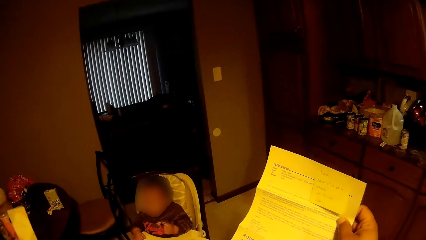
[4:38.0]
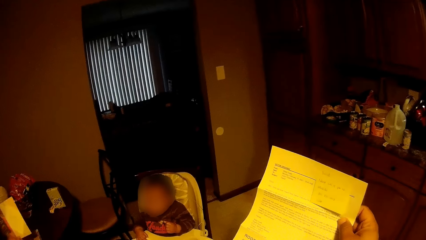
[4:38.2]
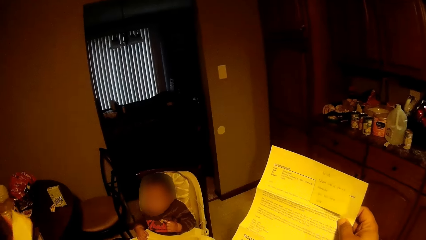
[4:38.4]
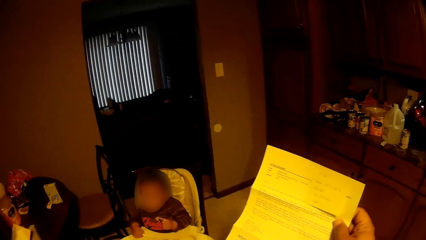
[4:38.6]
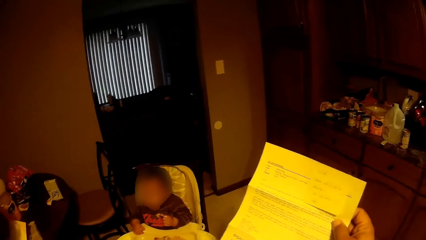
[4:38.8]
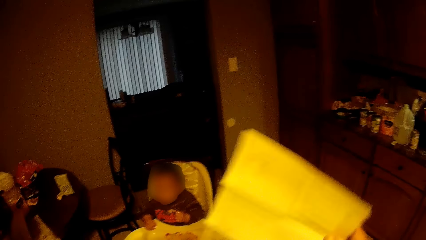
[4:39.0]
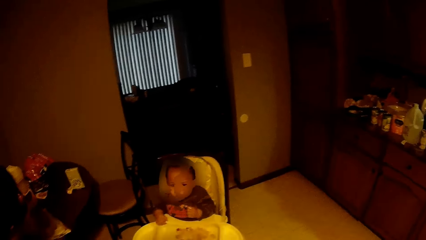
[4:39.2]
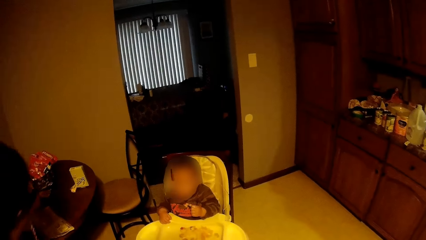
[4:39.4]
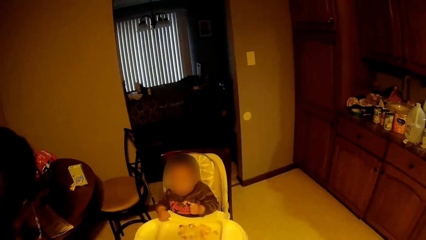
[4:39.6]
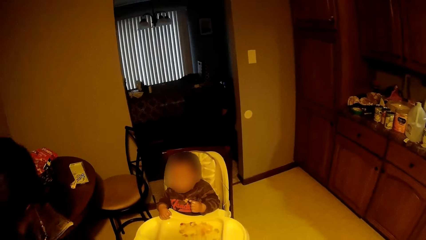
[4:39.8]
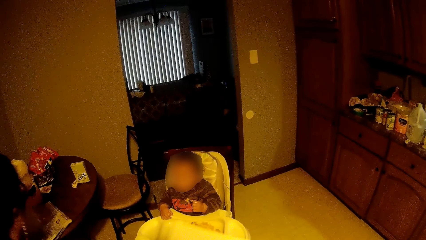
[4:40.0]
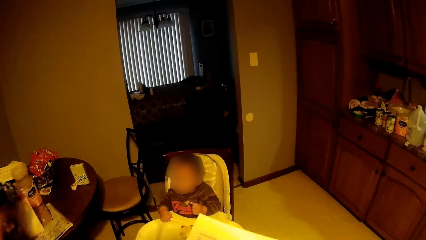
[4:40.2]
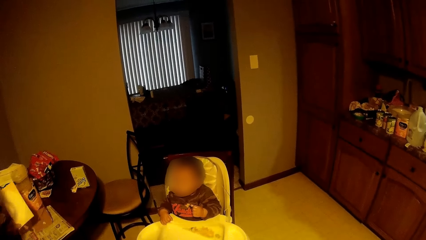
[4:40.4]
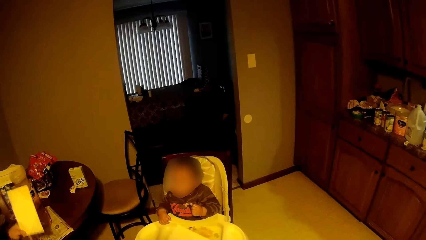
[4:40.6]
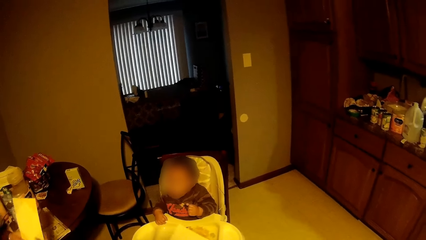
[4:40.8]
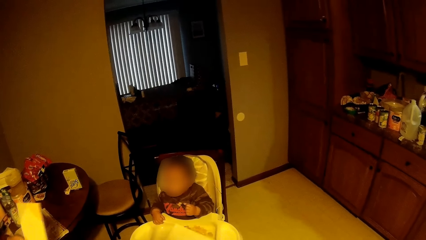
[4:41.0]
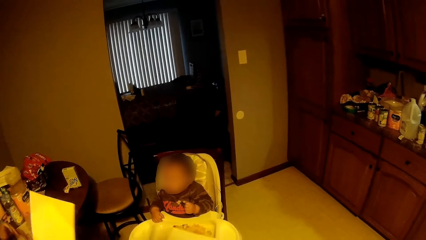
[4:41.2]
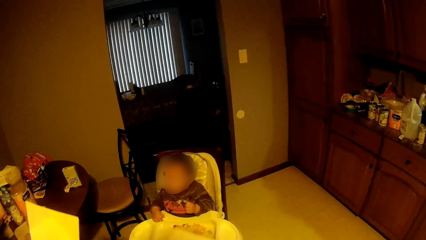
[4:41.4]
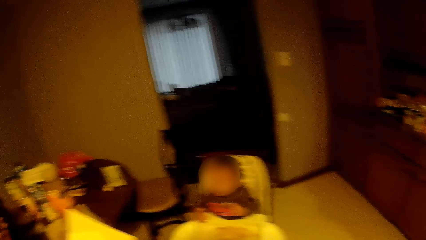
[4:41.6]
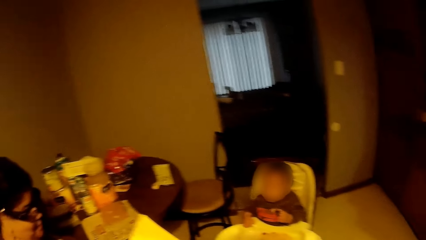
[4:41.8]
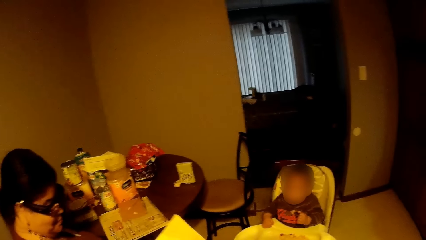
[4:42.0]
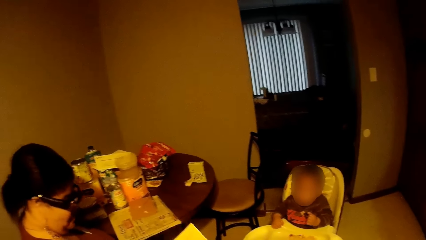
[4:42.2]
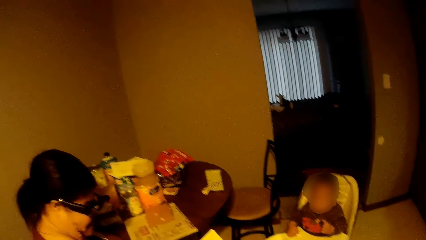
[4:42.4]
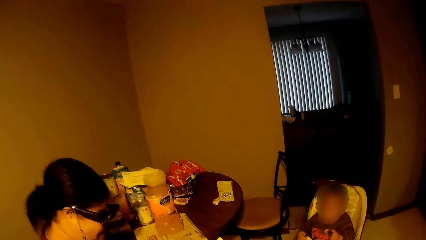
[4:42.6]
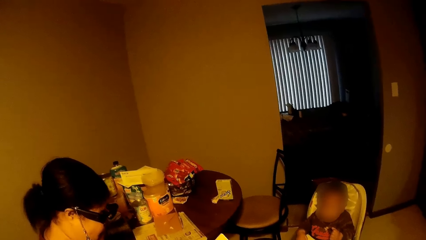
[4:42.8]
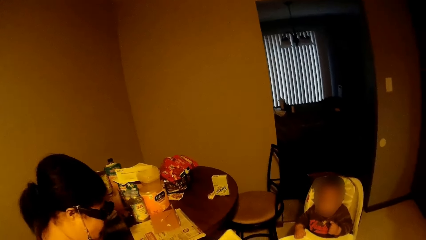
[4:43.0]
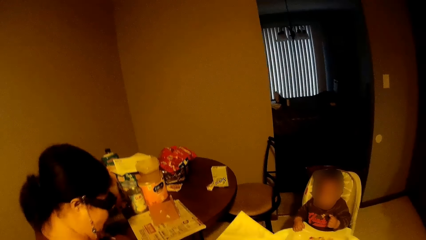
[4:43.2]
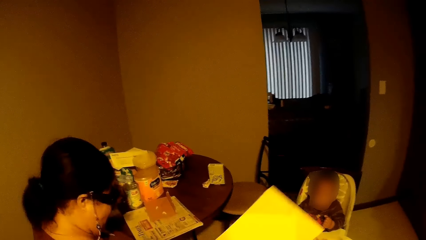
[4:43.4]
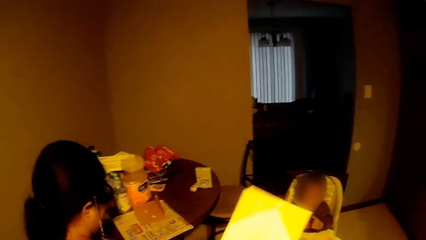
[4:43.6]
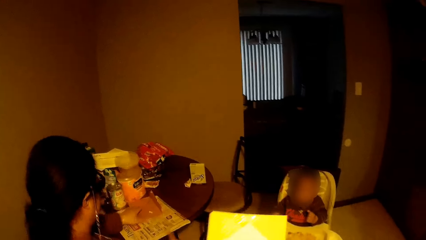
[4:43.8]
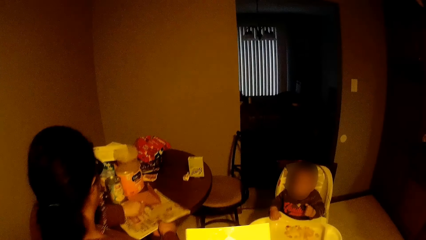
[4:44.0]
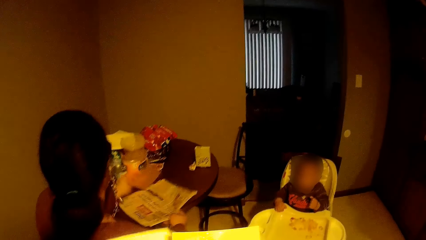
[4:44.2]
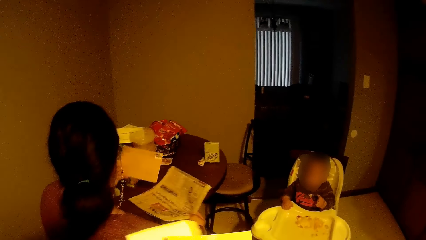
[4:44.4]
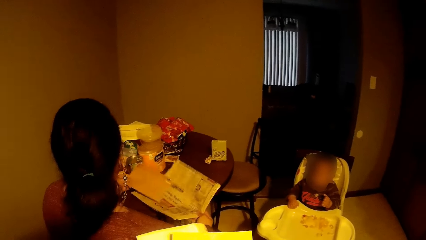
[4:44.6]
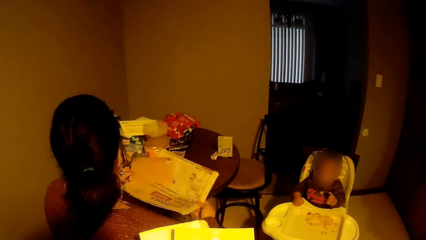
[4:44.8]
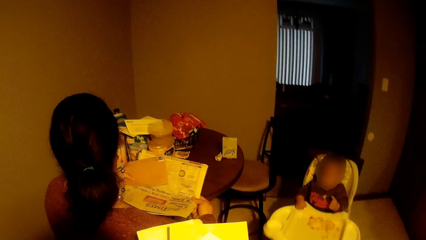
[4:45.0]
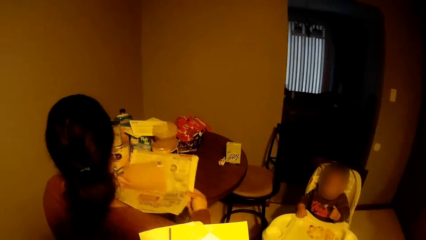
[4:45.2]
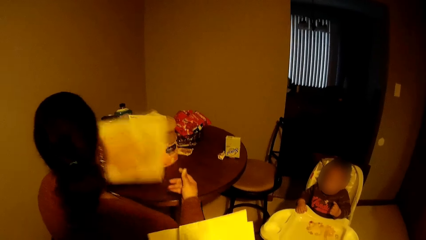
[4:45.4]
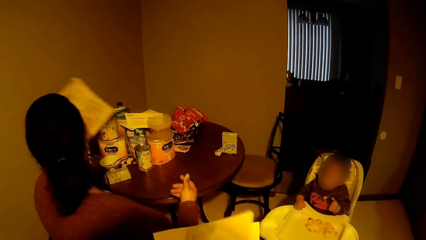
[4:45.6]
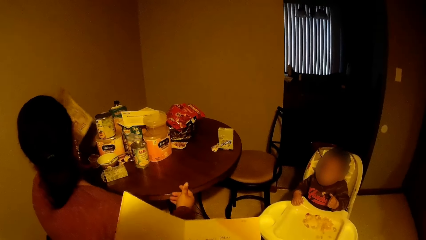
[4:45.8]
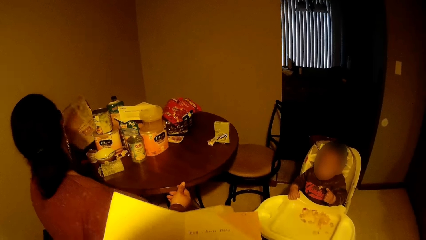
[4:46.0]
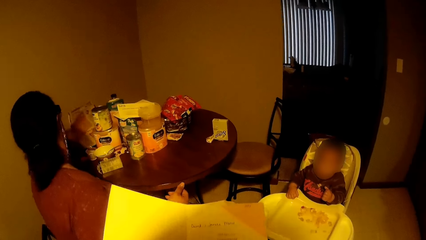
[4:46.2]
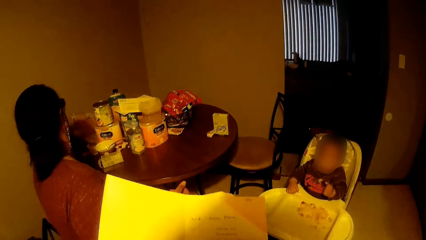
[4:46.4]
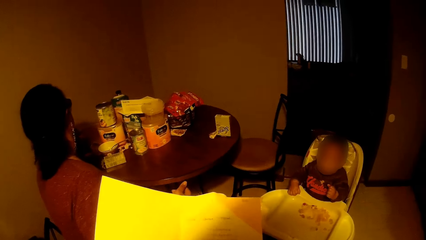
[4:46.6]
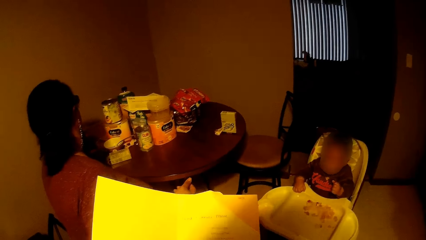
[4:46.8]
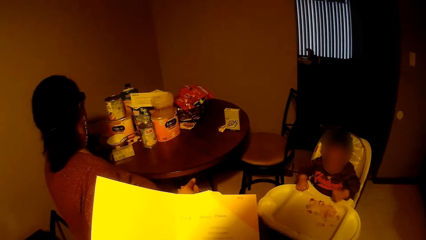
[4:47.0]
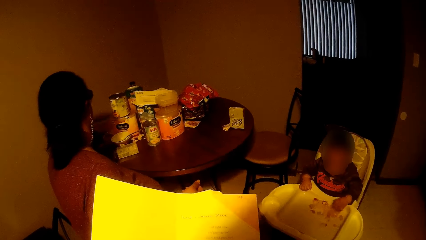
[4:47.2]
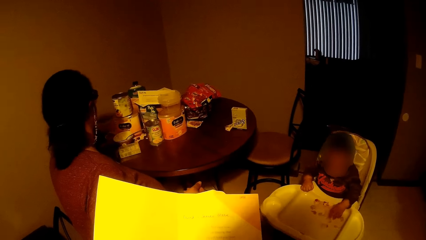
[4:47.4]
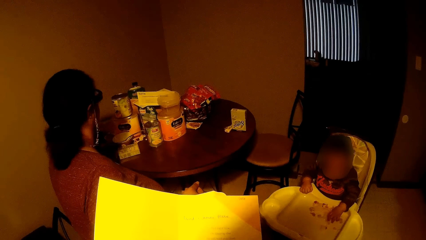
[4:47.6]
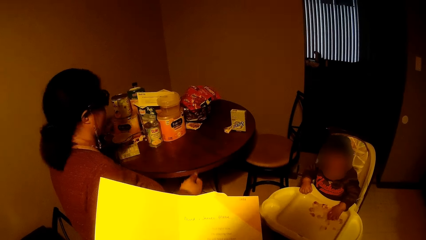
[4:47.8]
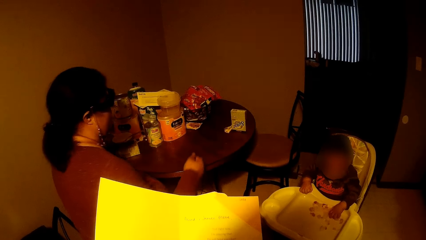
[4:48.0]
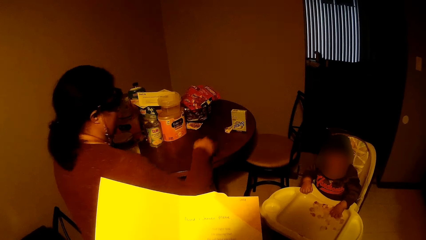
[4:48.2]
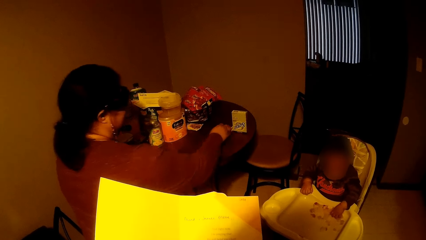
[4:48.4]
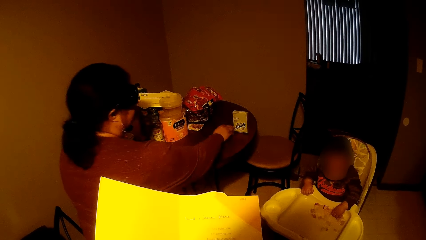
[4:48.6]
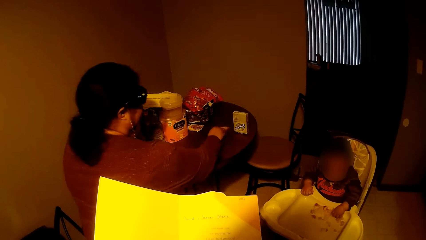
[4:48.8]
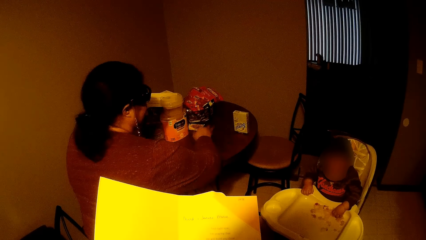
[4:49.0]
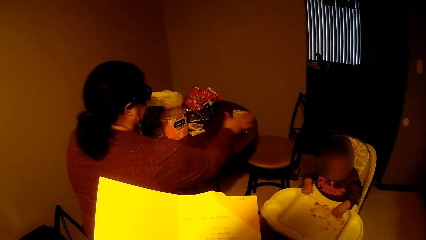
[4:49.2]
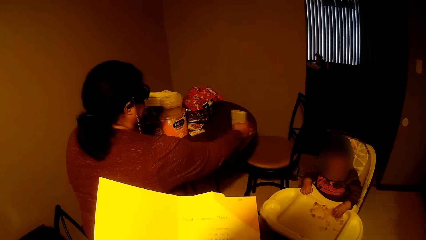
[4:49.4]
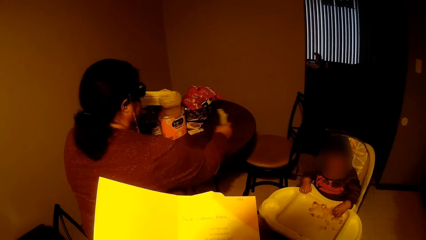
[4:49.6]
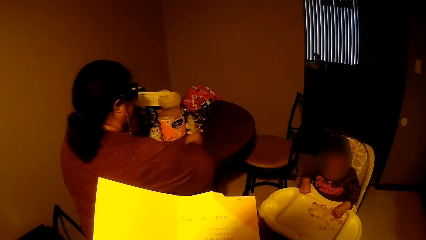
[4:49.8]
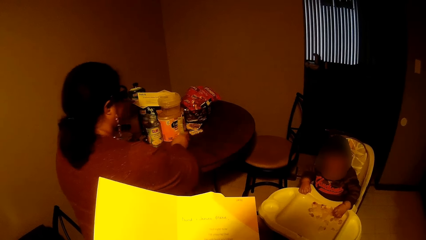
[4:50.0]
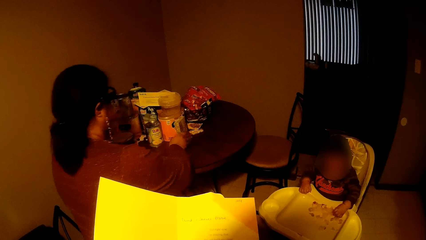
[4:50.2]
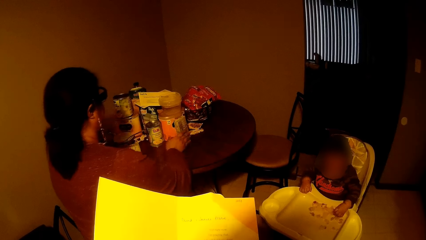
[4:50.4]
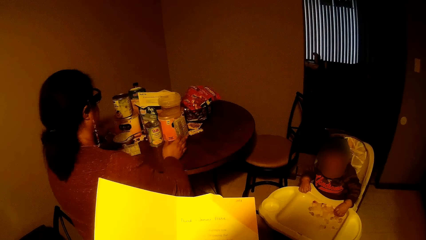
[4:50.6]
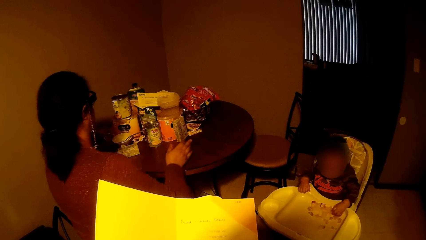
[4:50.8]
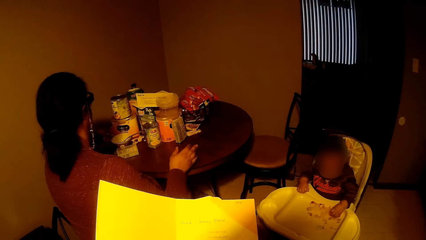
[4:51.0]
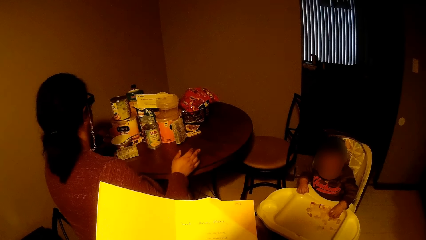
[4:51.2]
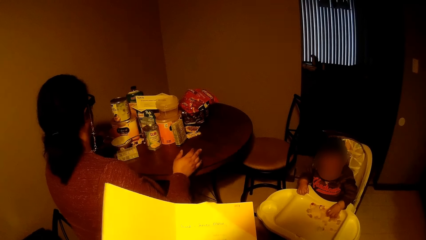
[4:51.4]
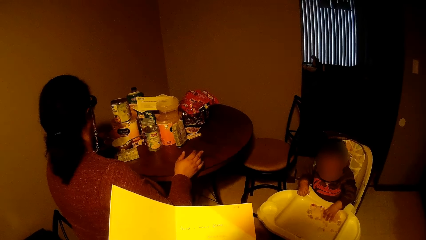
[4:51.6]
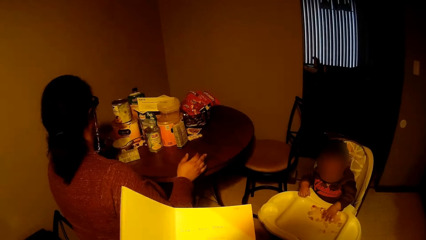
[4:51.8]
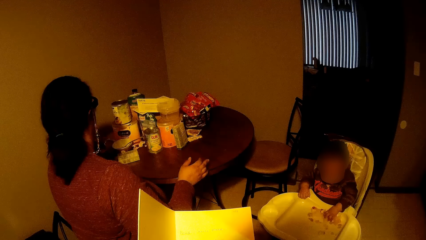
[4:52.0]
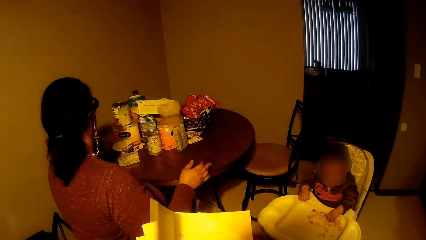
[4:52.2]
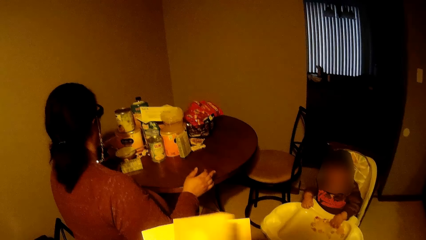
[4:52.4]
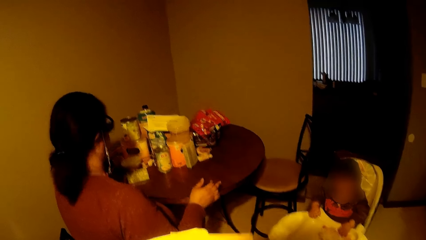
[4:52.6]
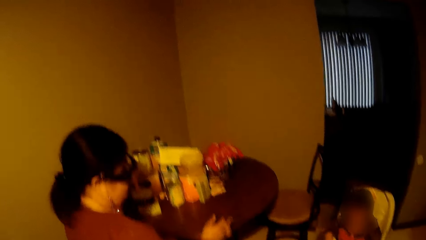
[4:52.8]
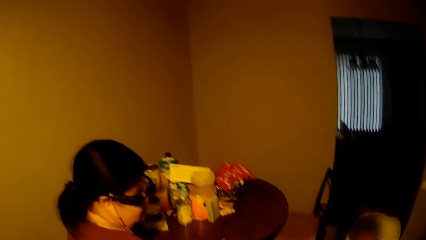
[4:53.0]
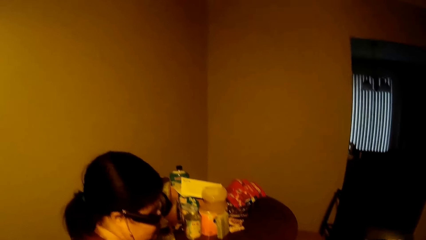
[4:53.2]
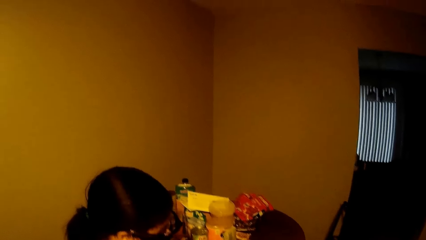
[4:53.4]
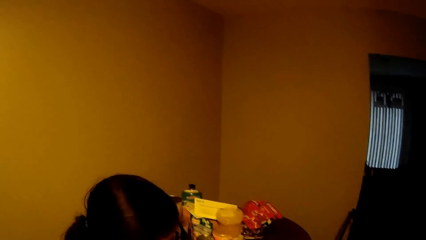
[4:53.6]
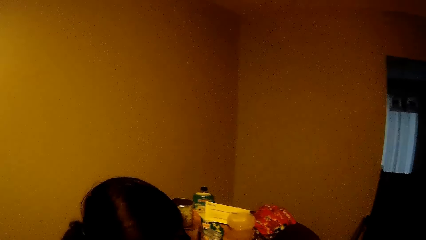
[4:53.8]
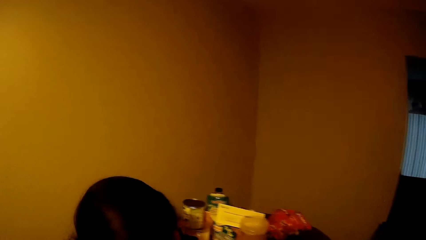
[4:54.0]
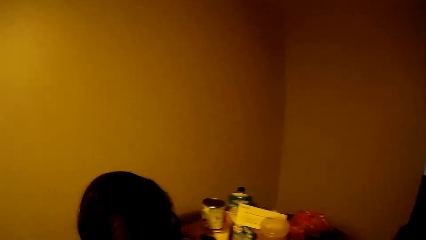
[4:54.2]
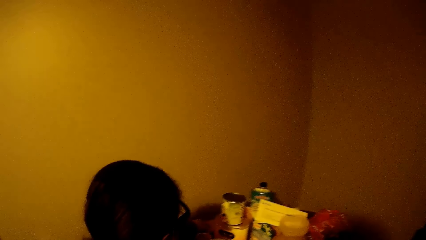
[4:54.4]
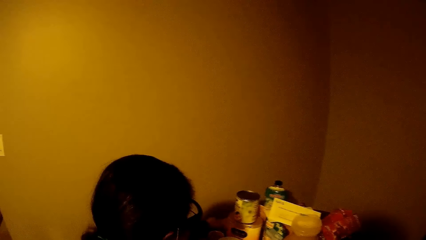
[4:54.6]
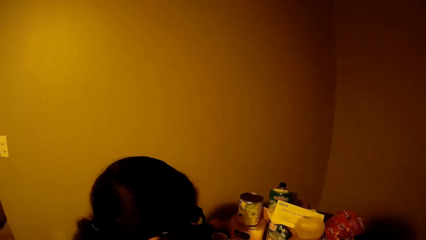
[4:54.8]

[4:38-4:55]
The woman passes the envelope in her left hand to her right hand. The woman passes the envelope in her right hand to the camera wearer. The woman scratches her hair with her left hand. The woman moves the newspaper on the table with her right hand. The camera wearer moves the envelope together with the newspaper with both hands. The woman puts the envelope and newspaper on the table with her left hand. The camera wearer opens the paper with his left hand. He reads a card. The woman moves a snack bar on the table with her right hand. The woman moves a pack of snacks on the table with her right hand.
